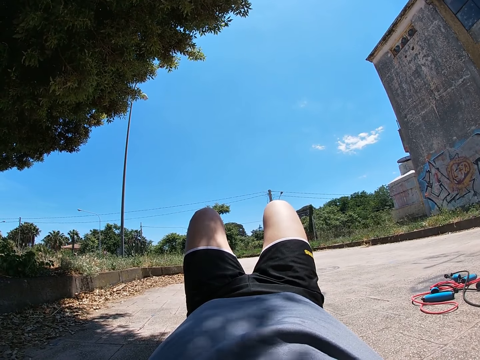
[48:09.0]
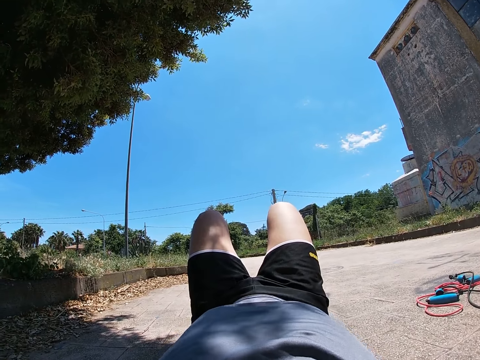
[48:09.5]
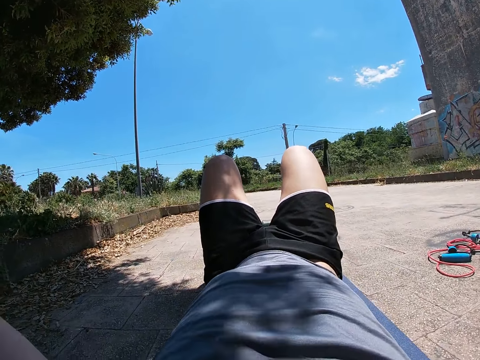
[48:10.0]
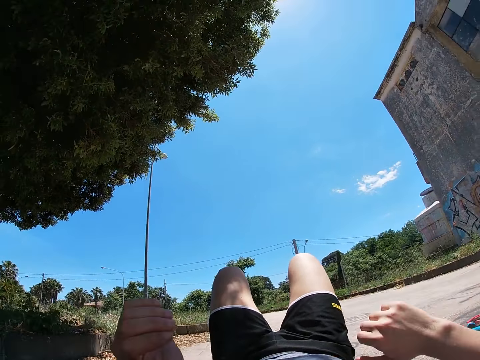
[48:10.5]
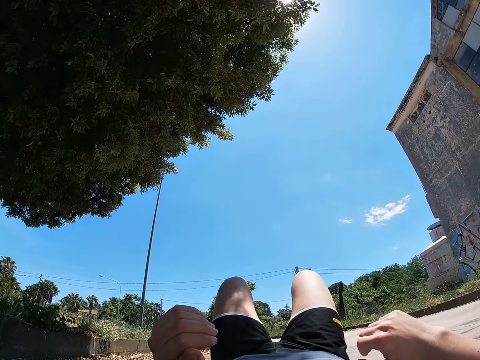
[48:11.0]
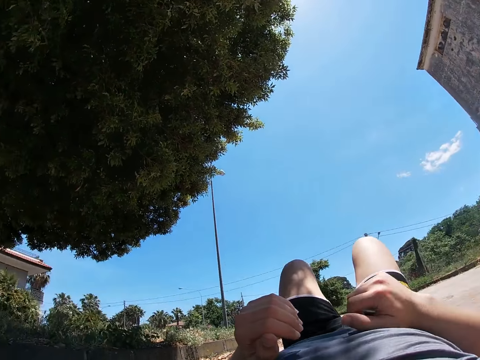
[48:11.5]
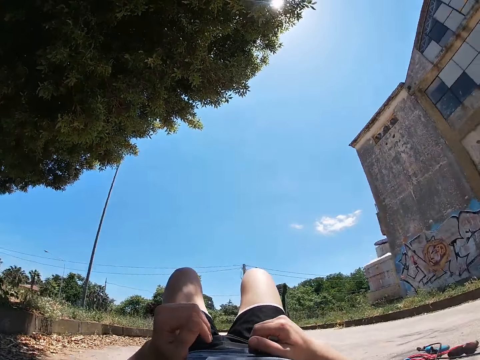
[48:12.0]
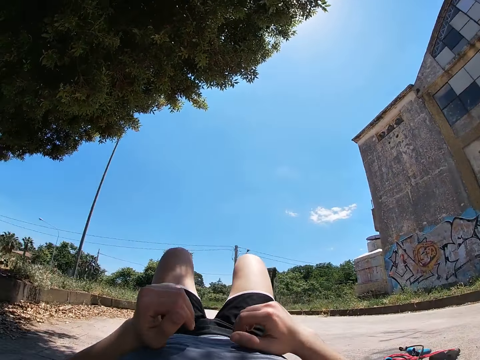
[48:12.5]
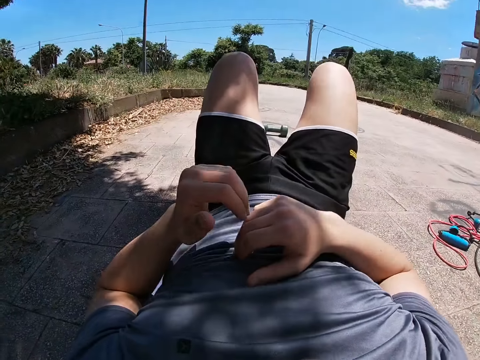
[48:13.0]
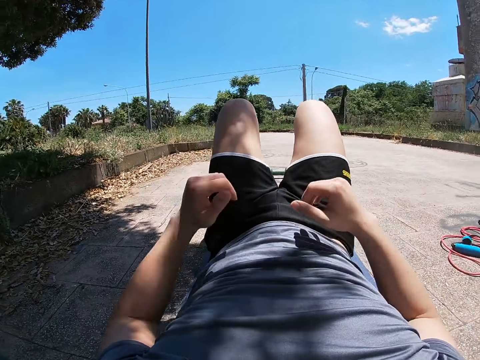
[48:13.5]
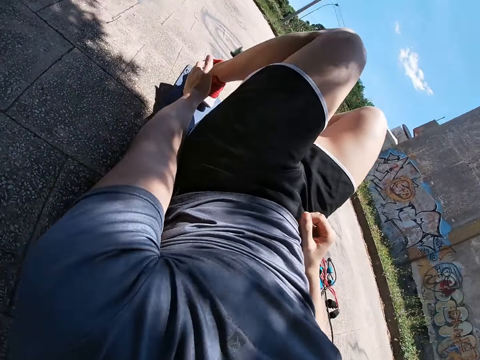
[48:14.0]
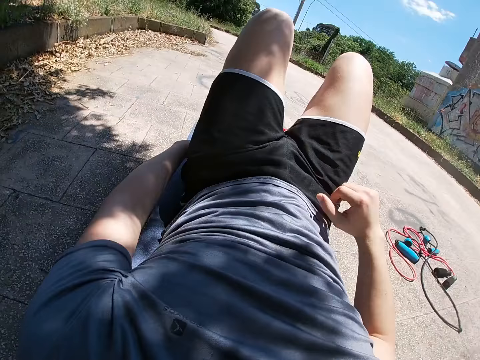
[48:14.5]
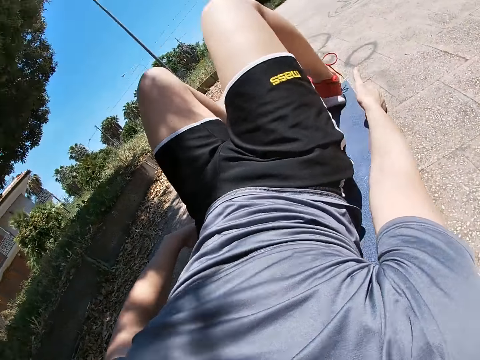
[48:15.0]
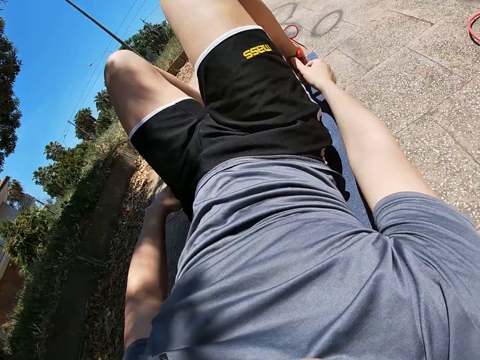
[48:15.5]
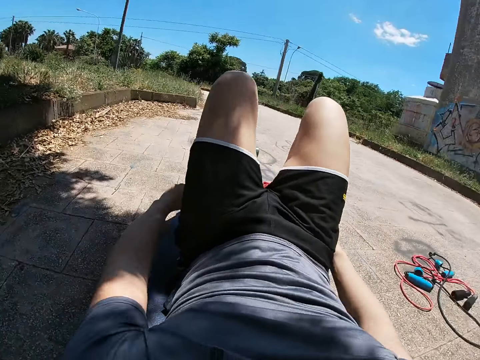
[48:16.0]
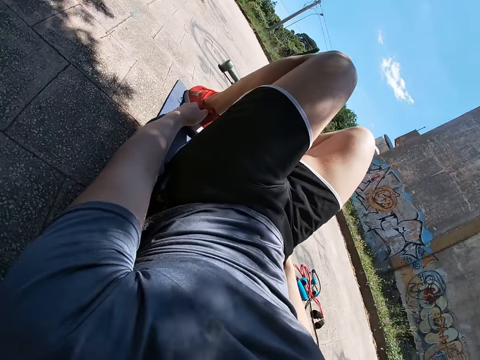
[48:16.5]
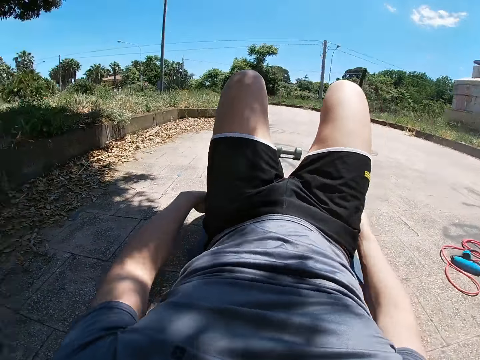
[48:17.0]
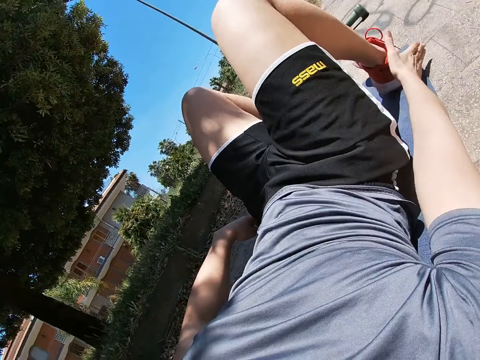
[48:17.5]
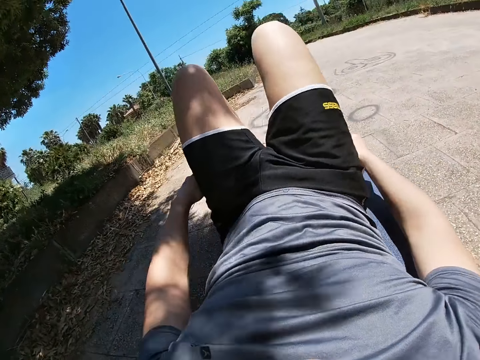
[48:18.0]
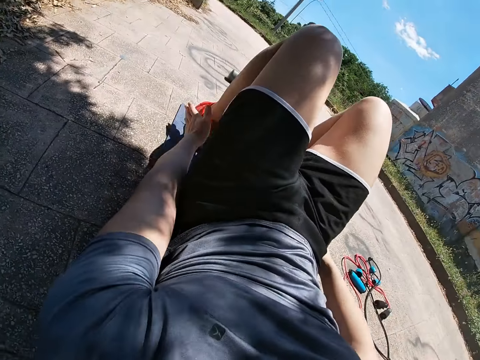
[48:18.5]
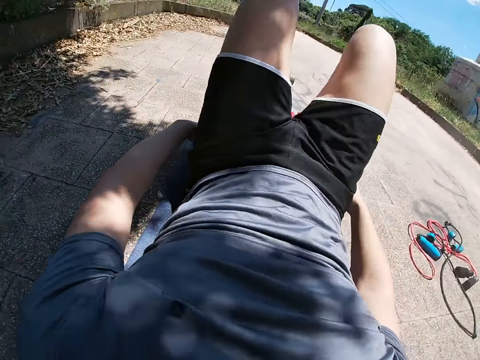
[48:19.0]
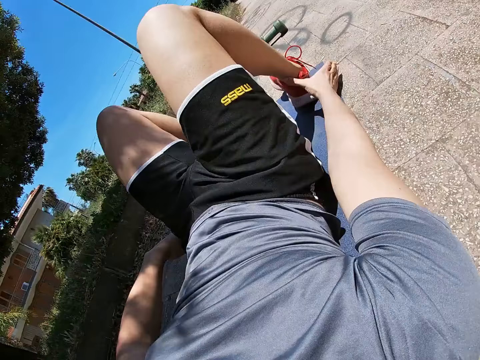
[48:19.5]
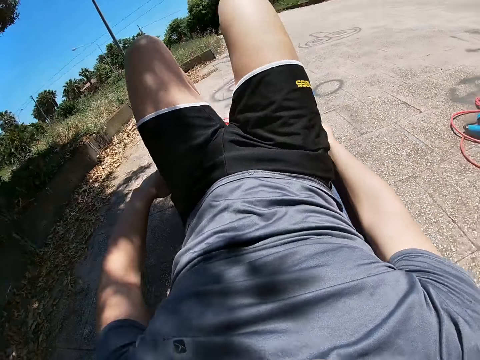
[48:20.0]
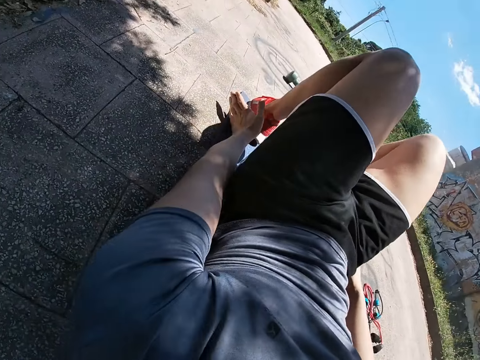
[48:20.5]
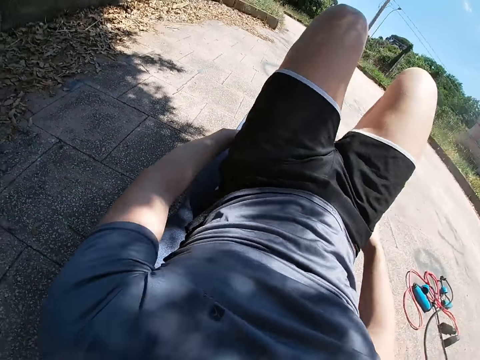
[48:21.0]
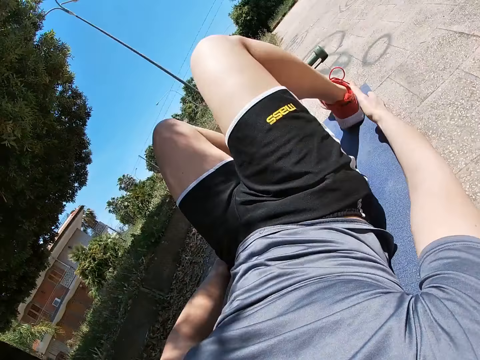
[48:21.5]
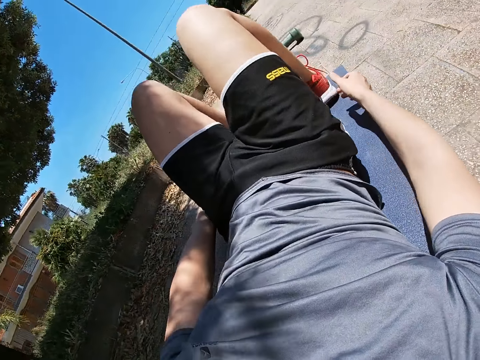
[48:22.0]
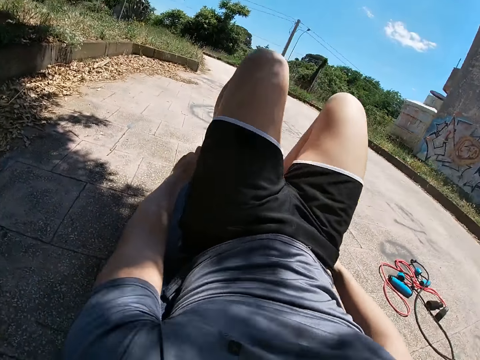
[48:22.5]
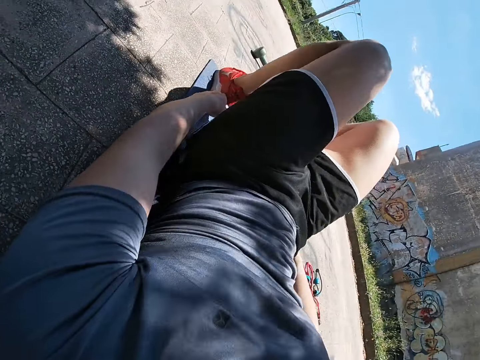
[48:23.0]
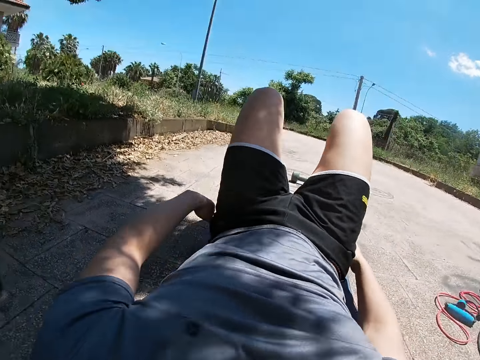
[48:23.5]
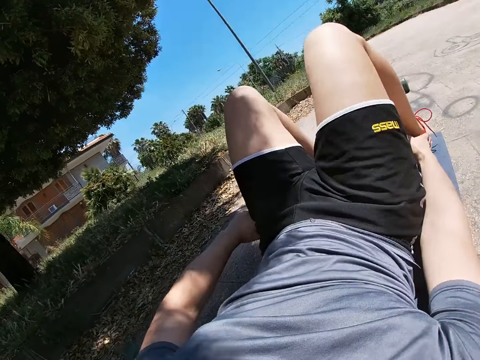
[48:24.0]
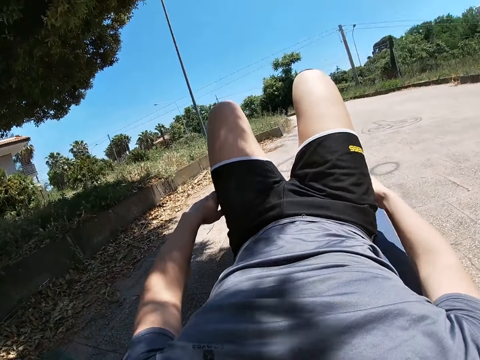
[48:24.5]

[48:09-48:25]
The camera wearer moves the hands to the chest. He touches his left ankle with his left hand. He touches his right ankle with his right hand. He stretches the hands to the legs. He touches his left ankle with his left hand. He touches his right ankle with his right hand. He turns sideways. He touches his left ankle with his left hand. He touches his right ankle with his right hand. He touches his left ankle with his left hand. He touches his right ankle with his right hand. He touches his left ankle with his left hand. He touches his right ankle with his right hand.

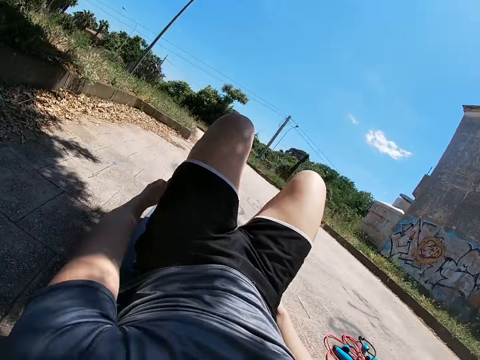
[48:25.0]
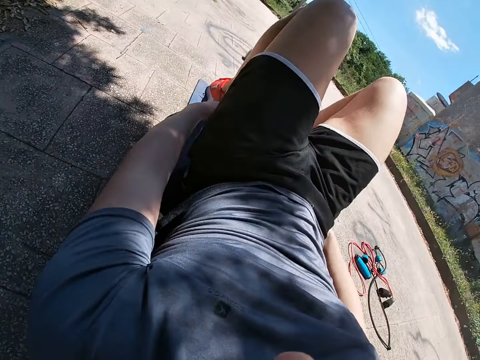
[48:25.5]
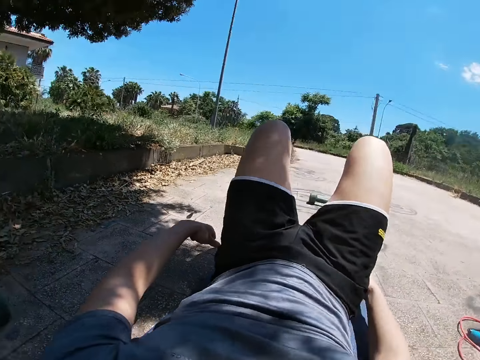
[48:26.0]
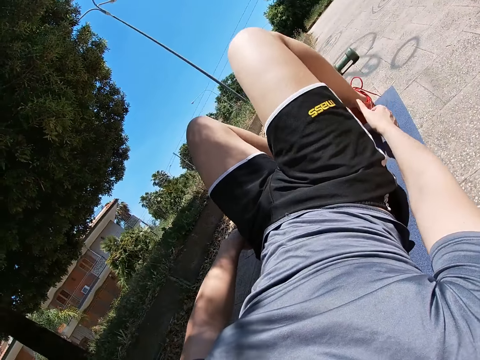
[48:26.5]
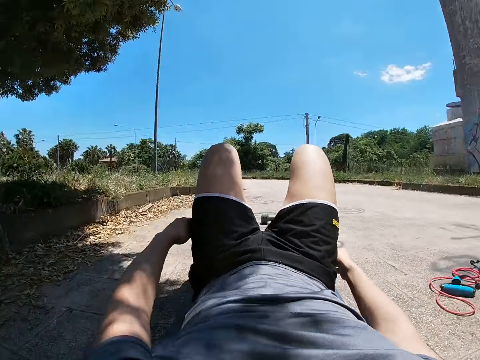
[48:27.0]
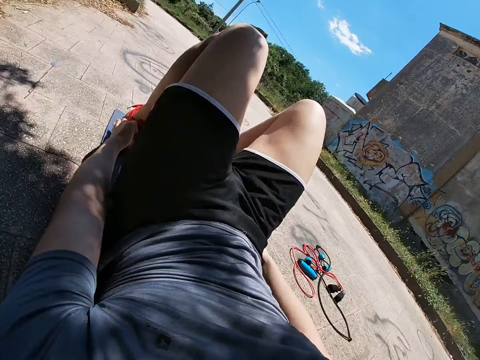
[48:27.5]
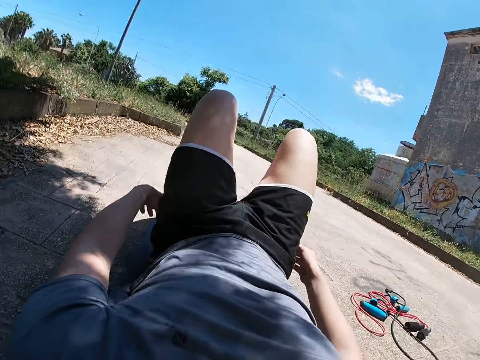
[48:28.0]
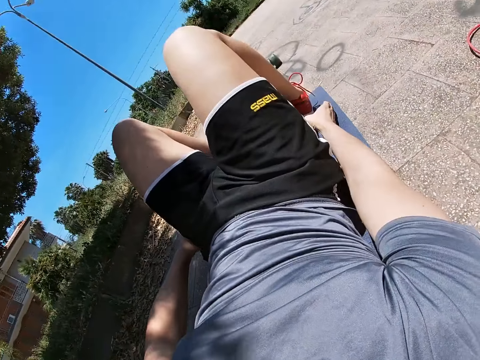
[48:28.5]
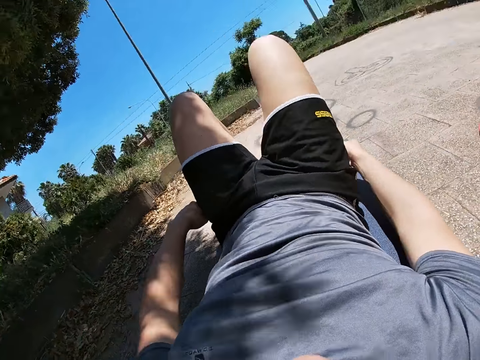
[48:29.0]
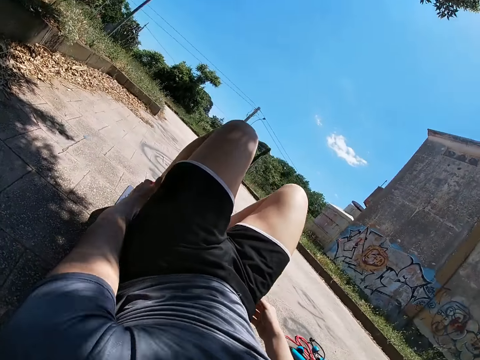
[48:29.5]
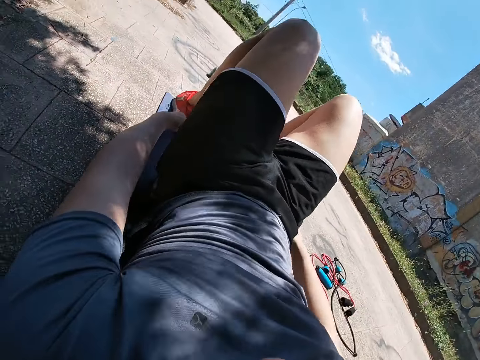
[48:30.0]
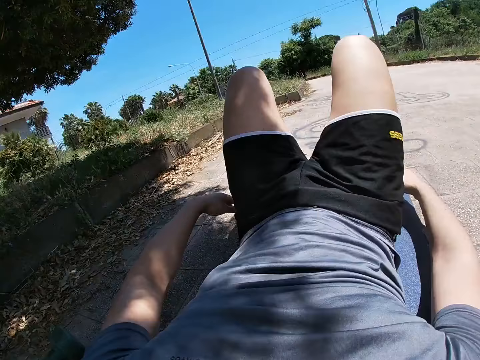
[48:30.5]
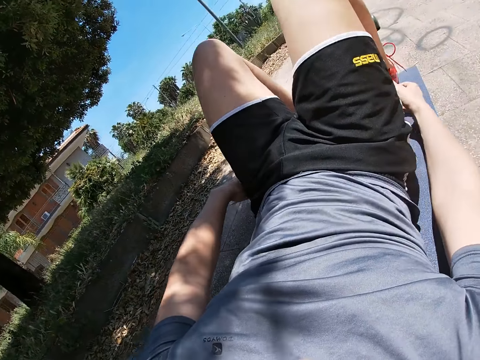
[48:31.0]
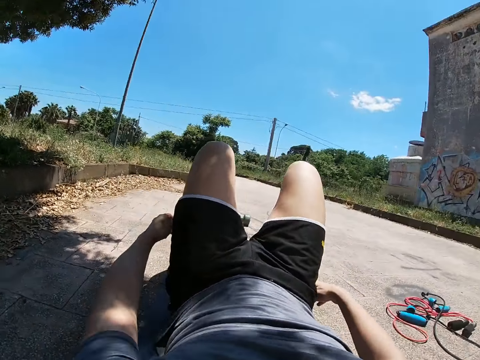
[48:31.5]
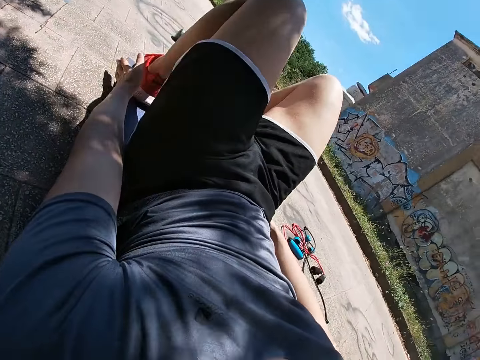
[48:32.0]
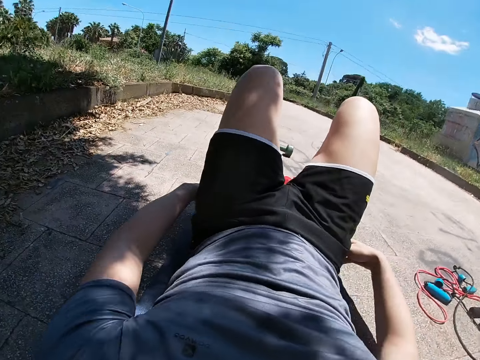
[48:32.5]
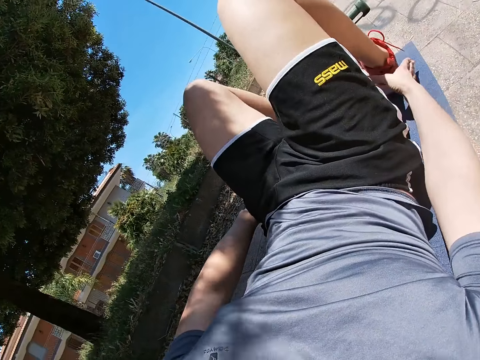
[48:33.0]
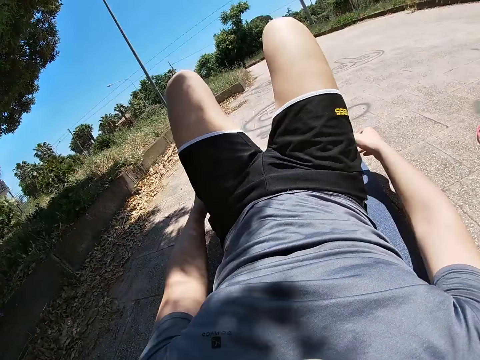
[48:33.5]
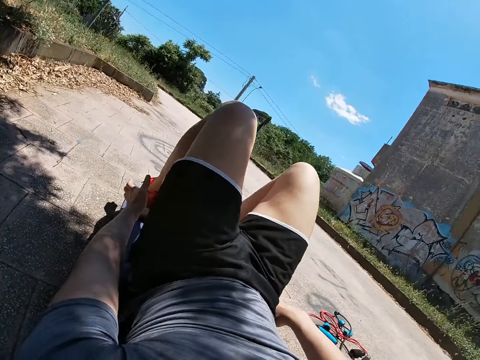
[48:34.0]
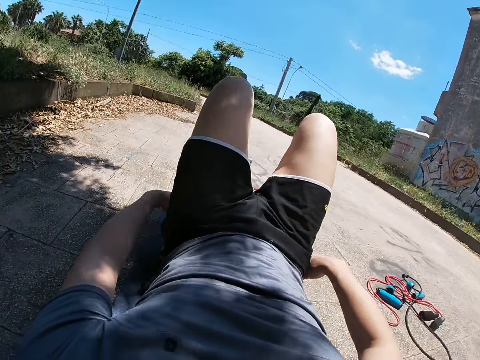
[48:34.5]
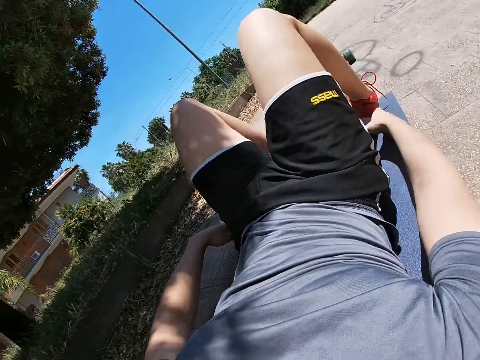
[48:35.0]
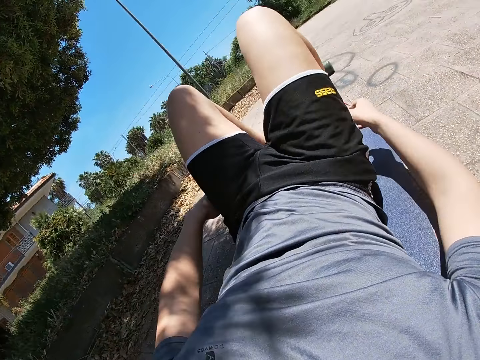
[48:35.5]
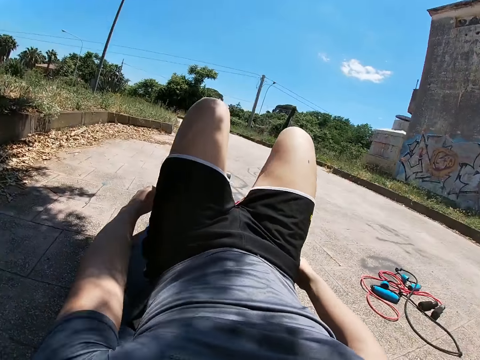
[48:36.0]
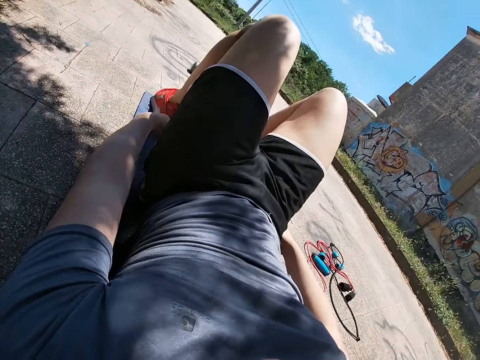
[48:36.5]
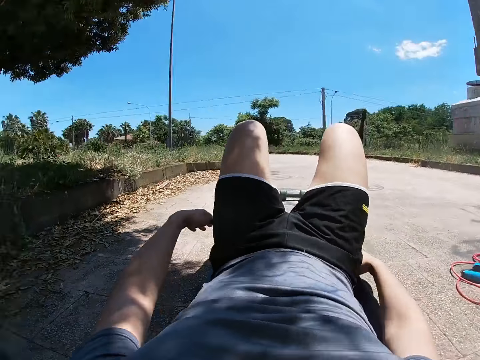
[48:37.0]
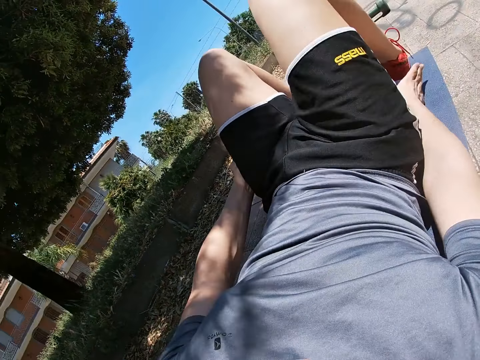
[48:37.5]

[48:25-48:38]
The camera wearer touches his left ankle with his left hand. He touches his right ankle with his right hand. He touches his left ankle with his left hand. He touches his right ankle with his right hand. He touches his left ankle with his left hand. He touches his right ankle with his right hand. He touches his left ankle with his left hand. He touches his right ankle with his right hand. He touches his left ankle with his left hand. He touches his right ankle with his right hand. He touches his left ankle with his left hand. He touches his right ankle with his right hand.
